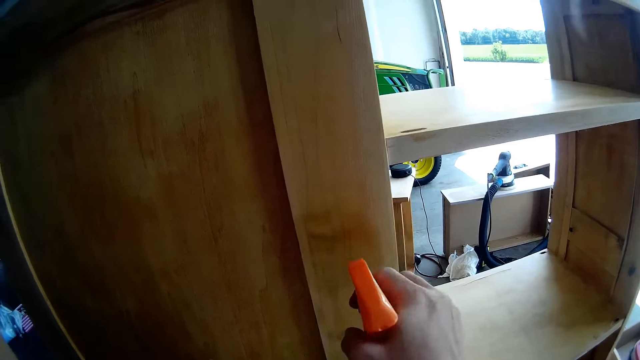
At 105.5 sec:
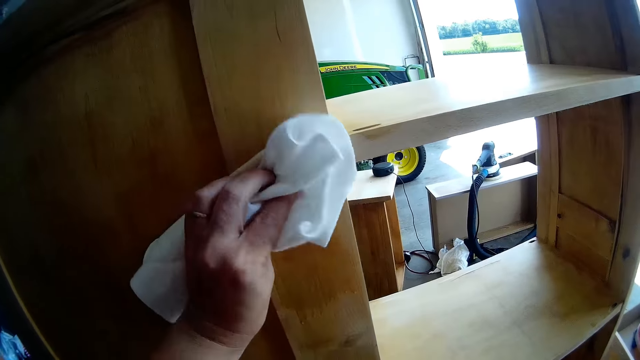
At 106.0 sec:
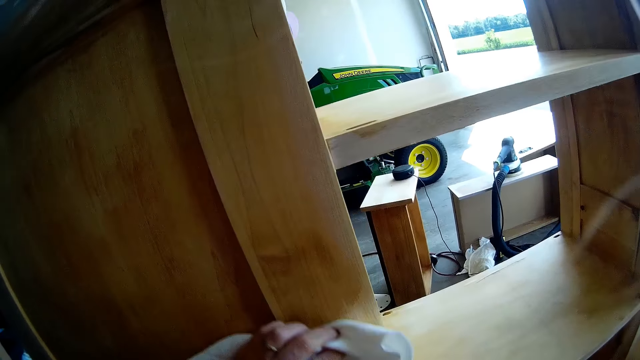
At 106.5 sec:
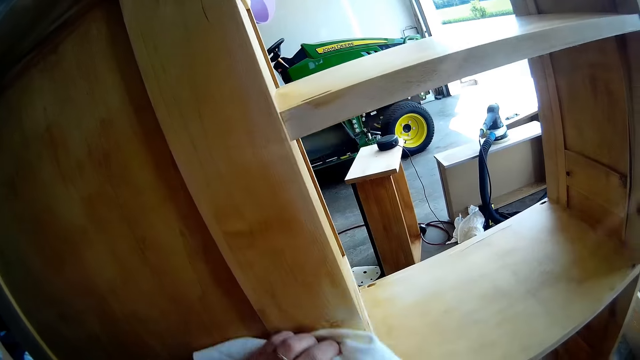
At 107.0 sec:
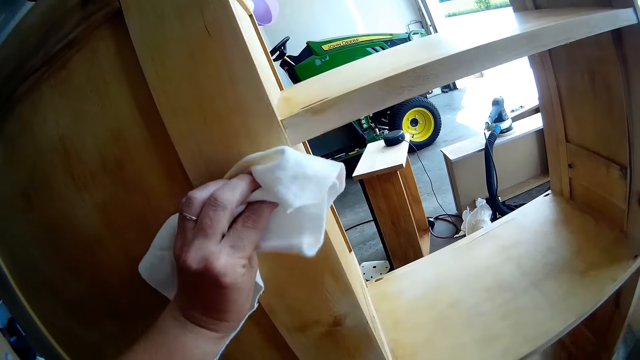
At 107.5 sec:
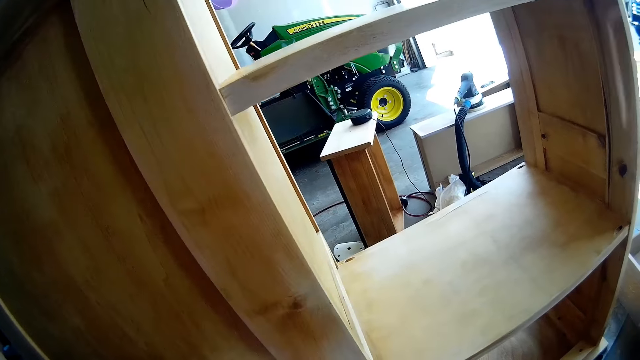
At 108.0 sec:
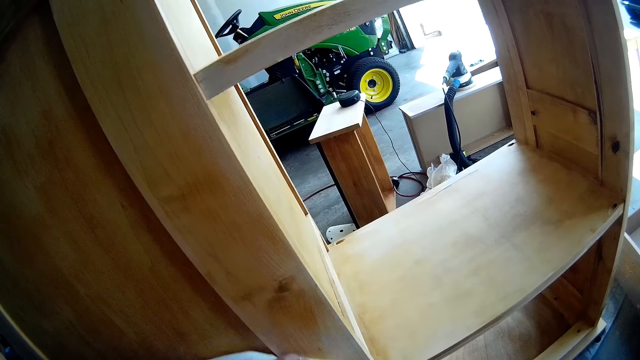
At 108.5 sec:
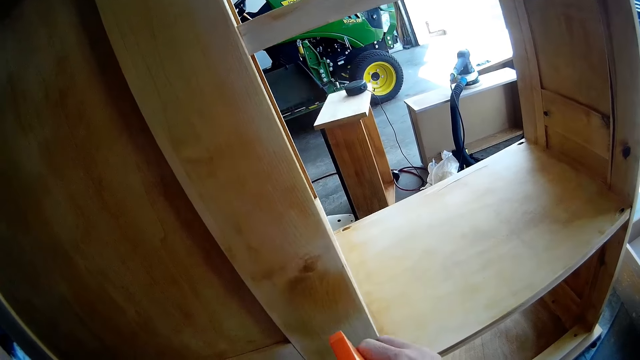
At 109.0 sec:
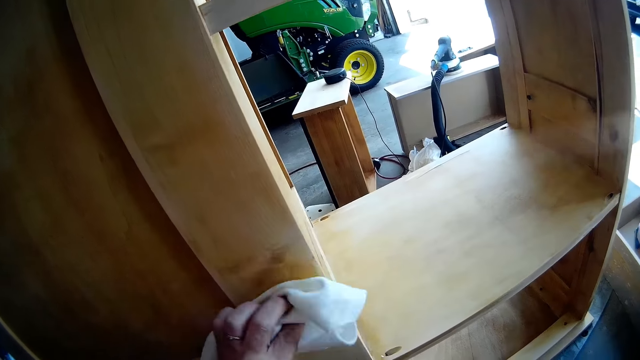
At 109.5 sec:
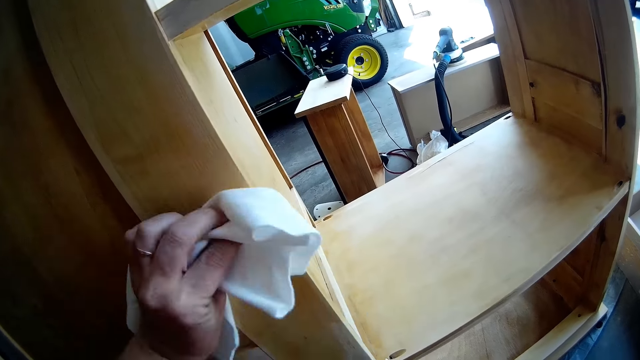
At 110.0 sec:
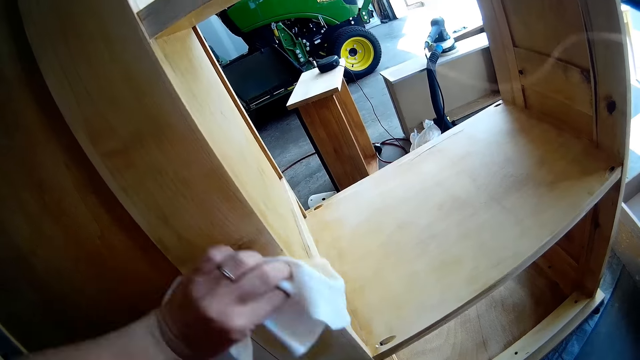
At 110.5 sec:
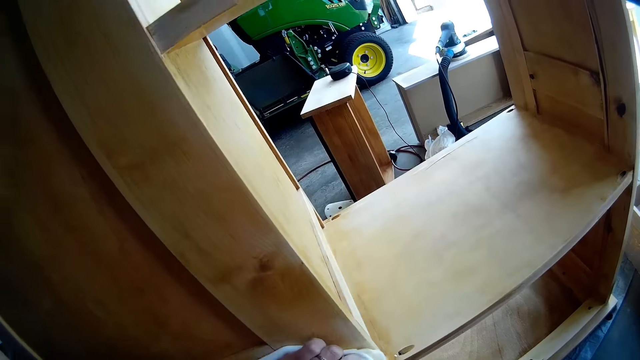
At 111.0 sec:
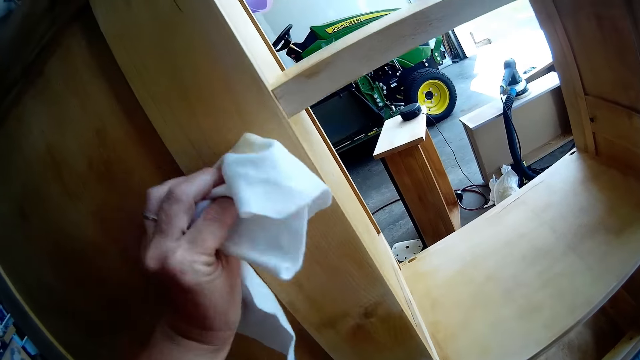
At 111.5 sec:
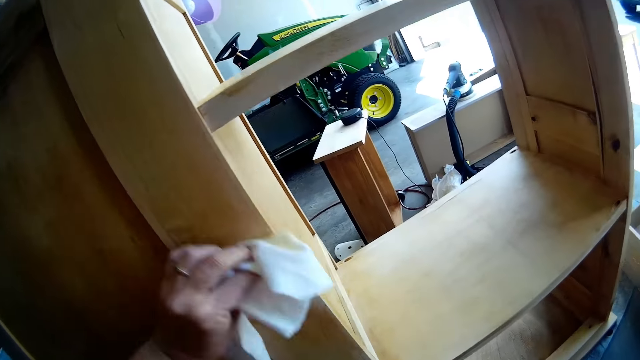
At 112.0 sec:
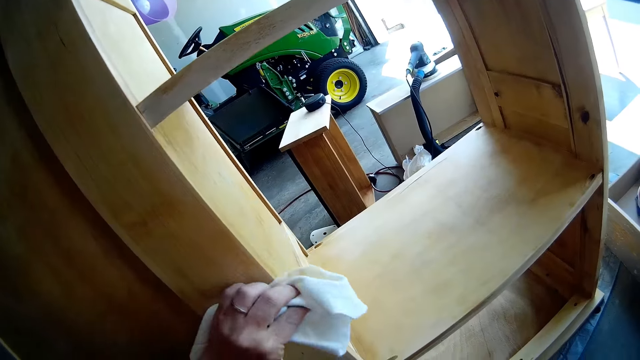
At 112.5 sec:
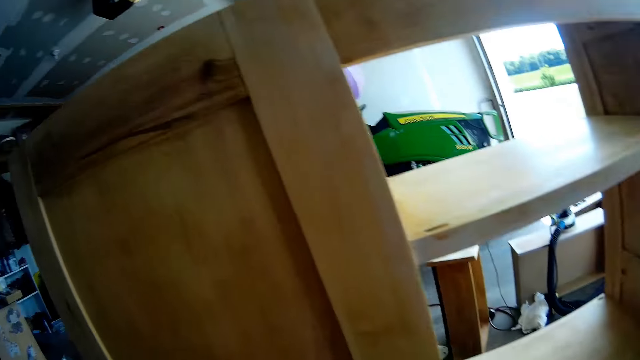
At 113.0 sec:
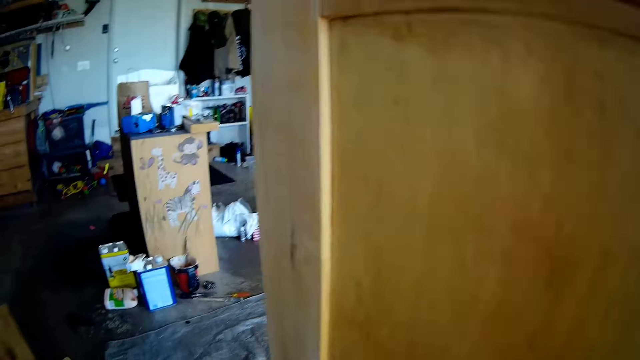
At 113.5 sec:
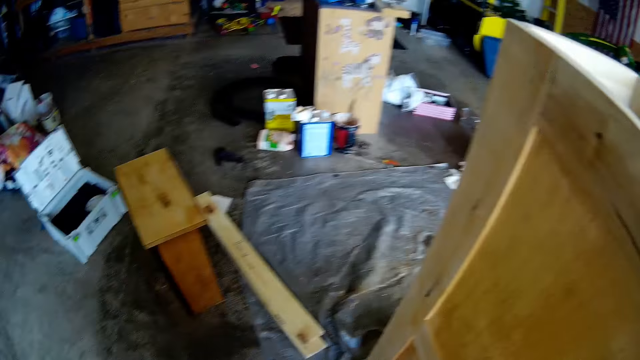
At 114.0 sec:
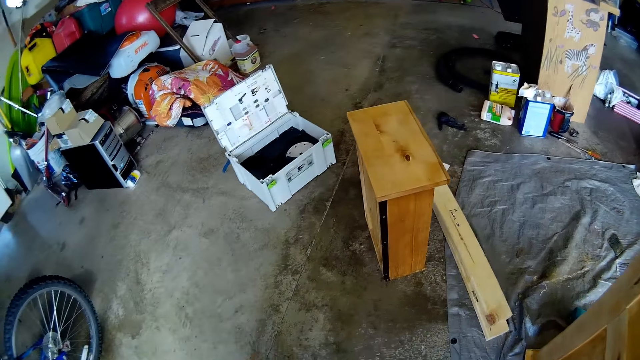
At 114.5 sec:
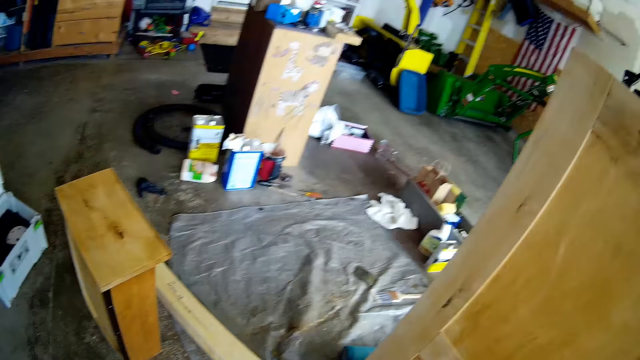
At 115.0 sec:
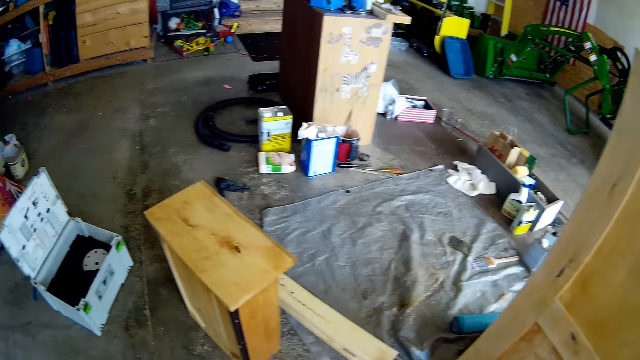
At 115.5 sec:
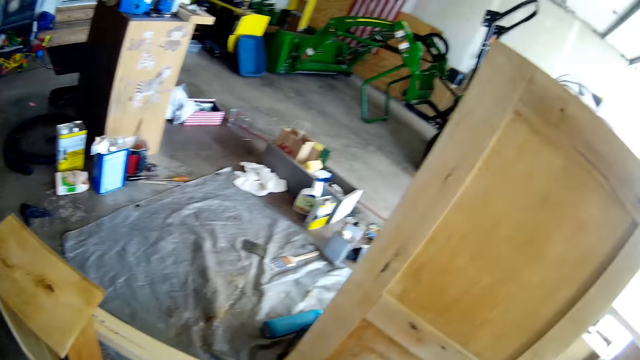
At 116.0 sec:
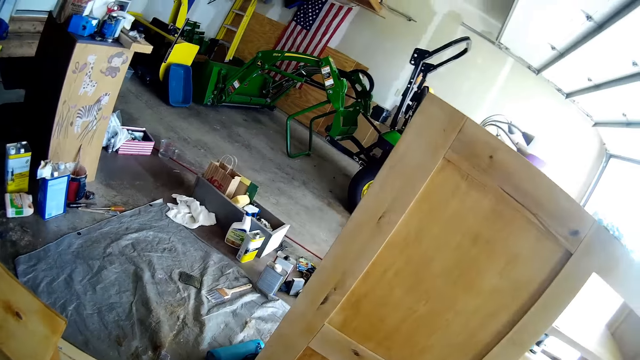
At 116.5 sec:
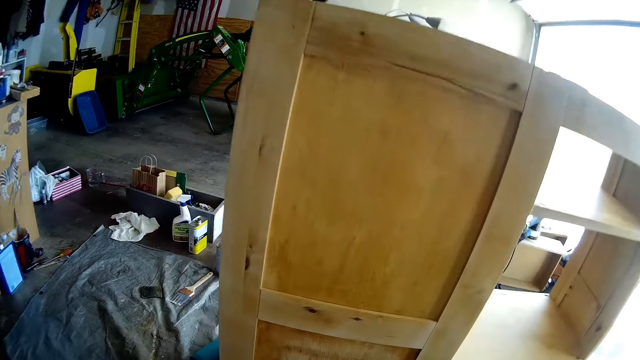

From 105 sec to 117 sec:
The camera wearer sprays the wooden cabinet with a wooden furniture cleaning spray. They wipe the wooden cabinet with a kitchen towel. They do something.

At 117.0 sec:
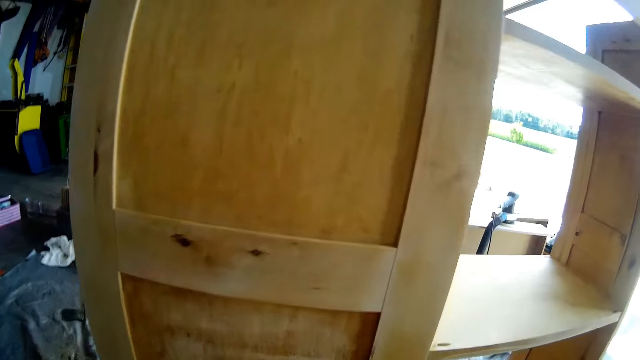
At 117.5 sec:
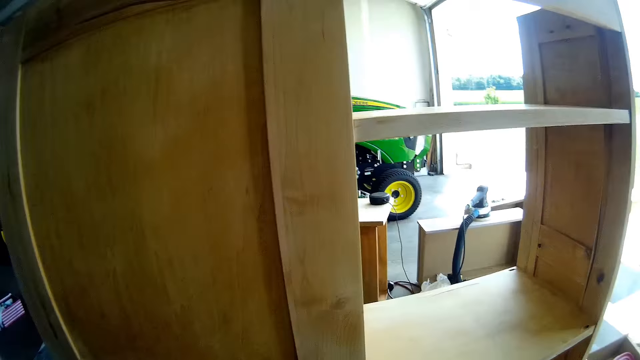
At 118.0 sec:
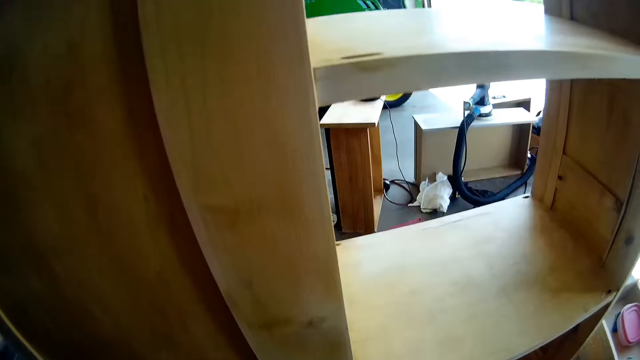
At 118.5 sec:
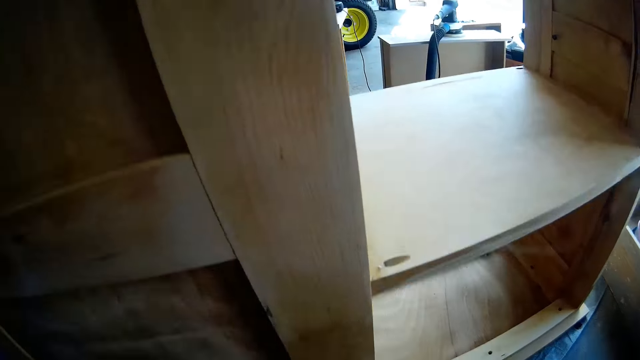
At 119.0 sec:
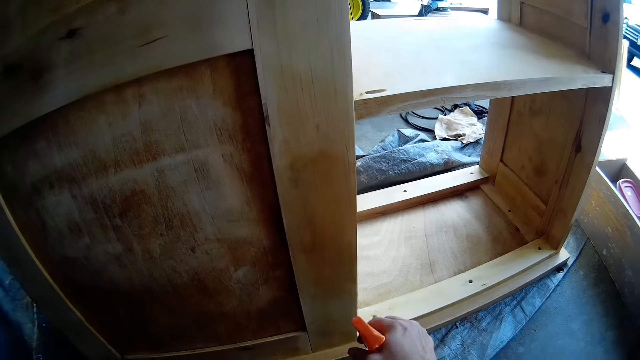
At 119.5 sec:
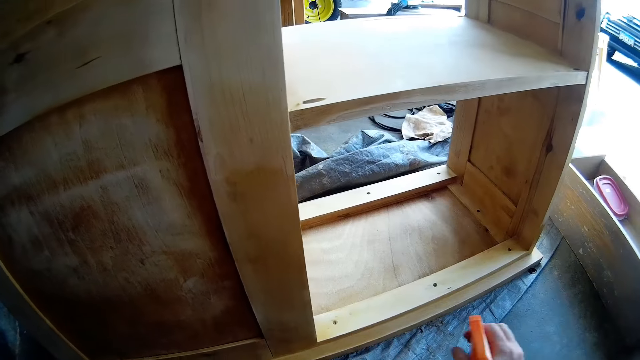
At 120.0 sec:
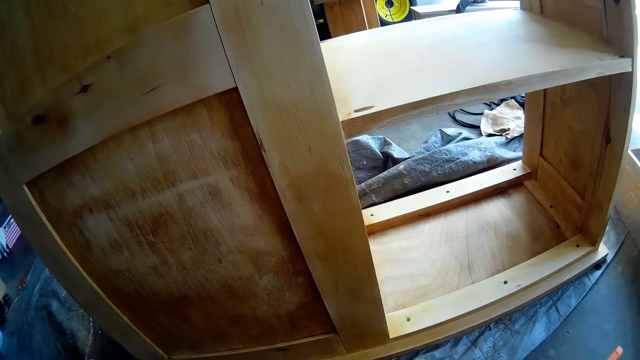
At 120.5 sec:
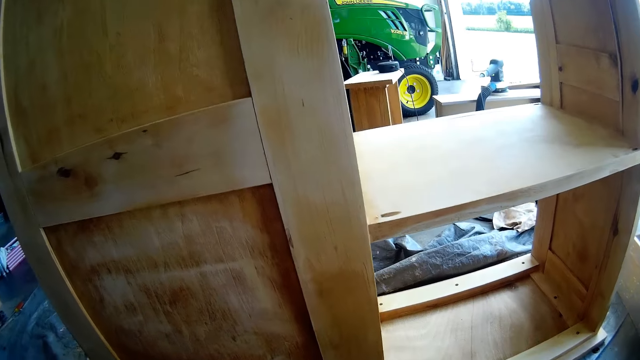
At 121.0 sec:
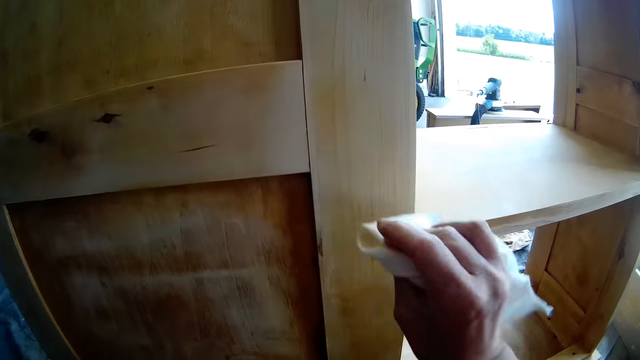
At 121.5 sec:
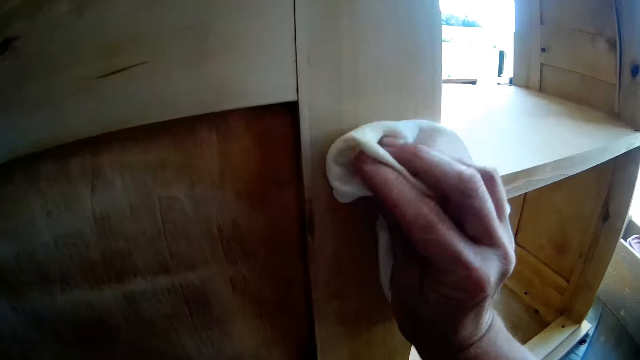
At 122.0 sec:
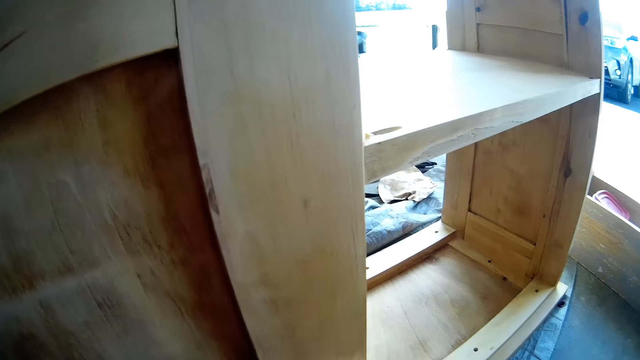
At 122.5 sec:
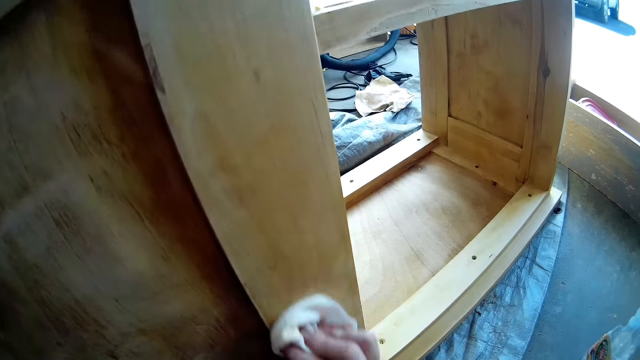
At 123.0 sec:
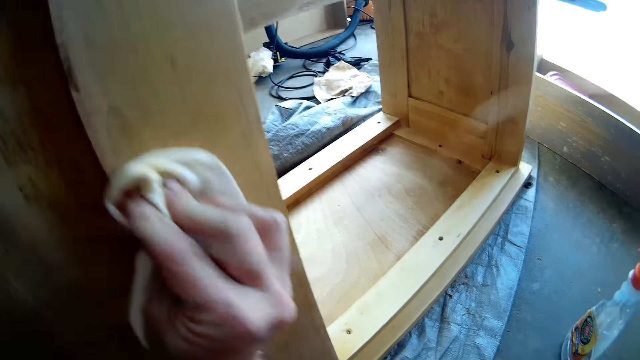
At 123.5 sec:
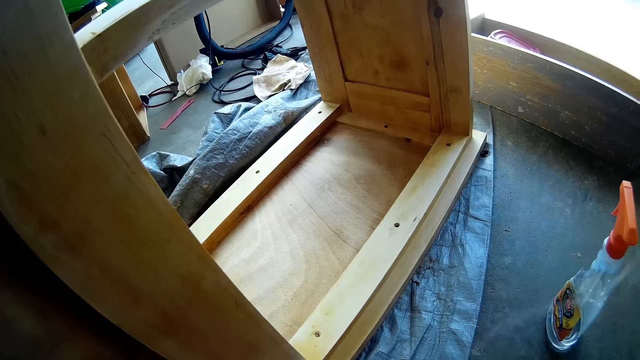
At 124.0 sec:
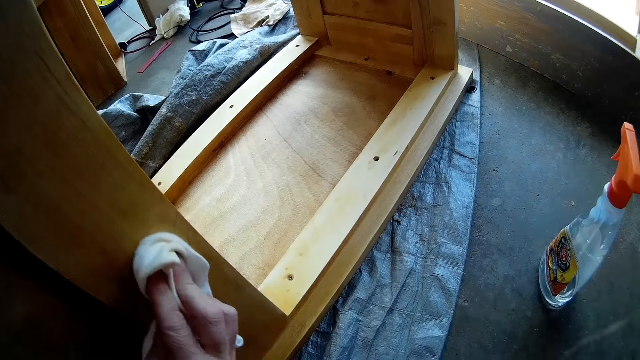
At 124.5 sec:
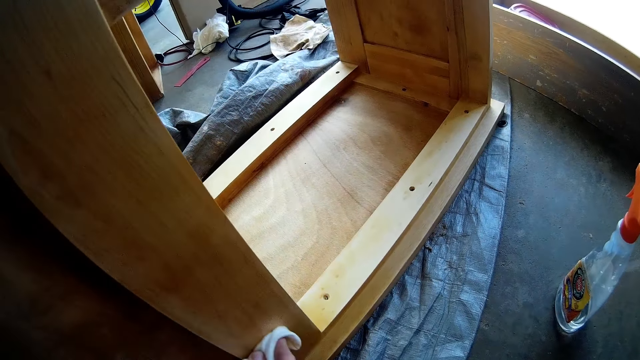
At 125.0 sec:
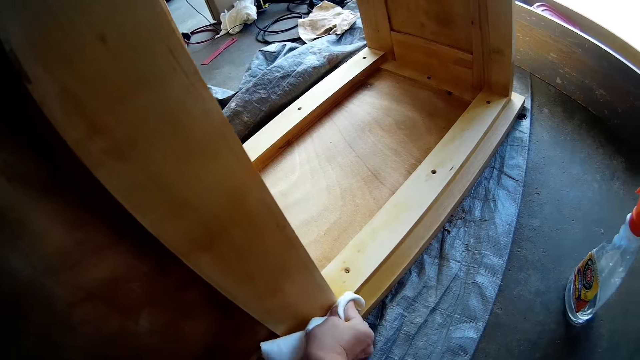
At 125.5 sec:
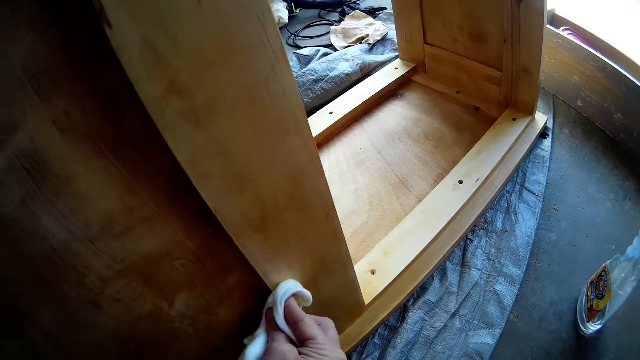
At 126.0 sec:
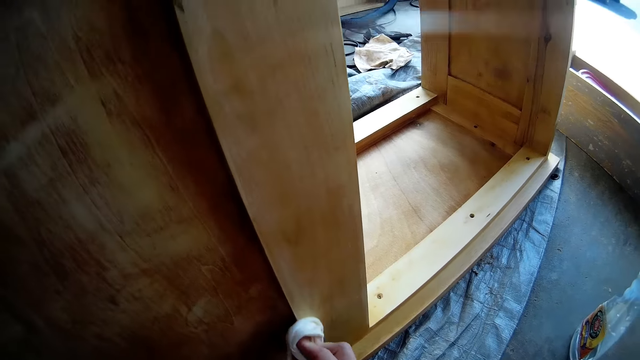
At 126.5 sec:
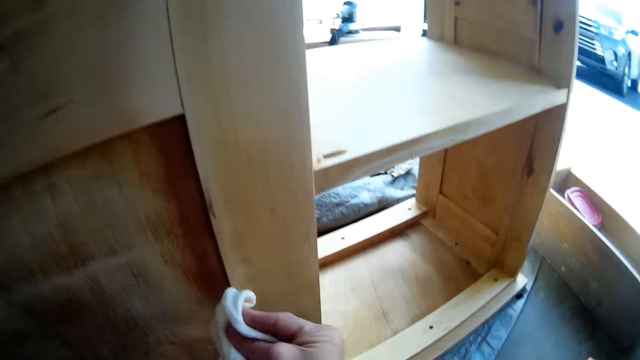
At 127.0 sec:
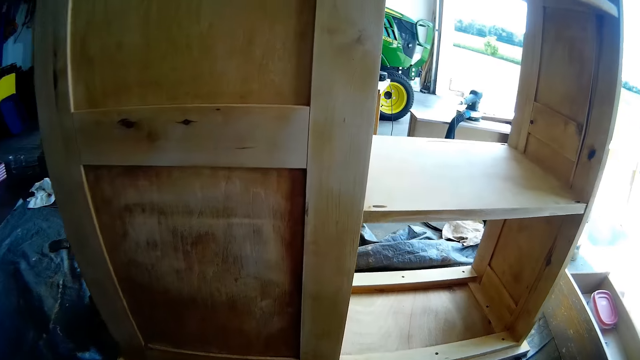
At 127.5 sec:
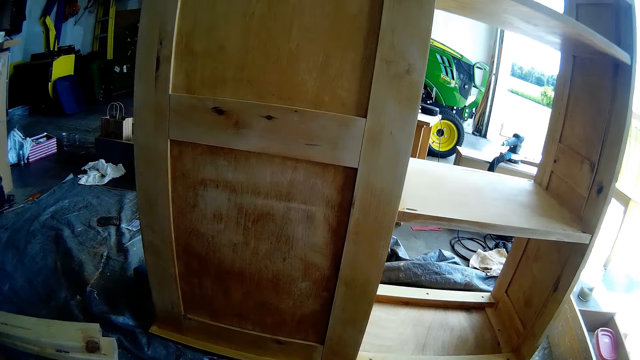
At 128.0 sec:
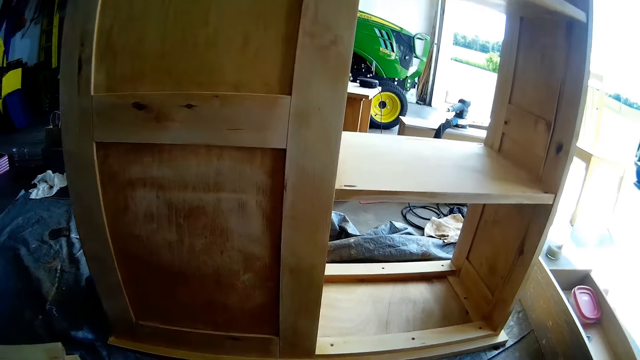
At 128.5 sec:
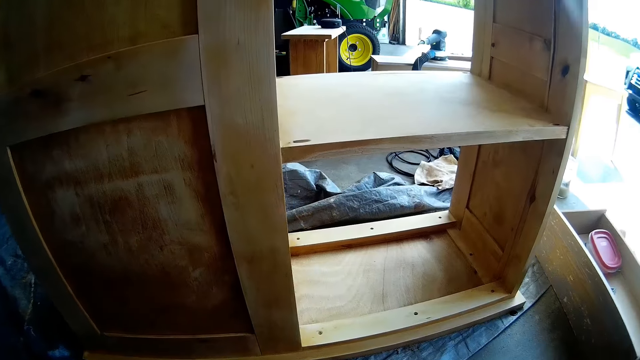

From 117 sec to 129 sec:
The camera wearer sprays the wooden cabinet with a wooden furniture cleaning spray. They wipe the wooden cabinet with a kitchen towel.
